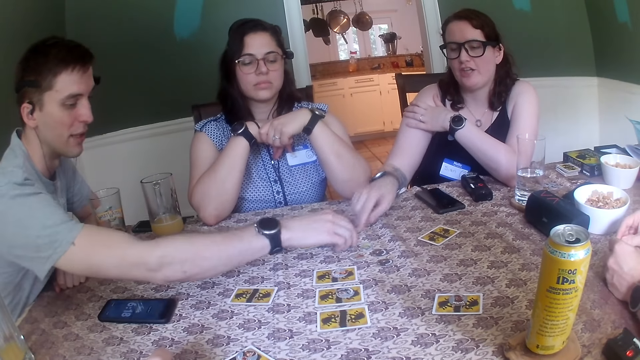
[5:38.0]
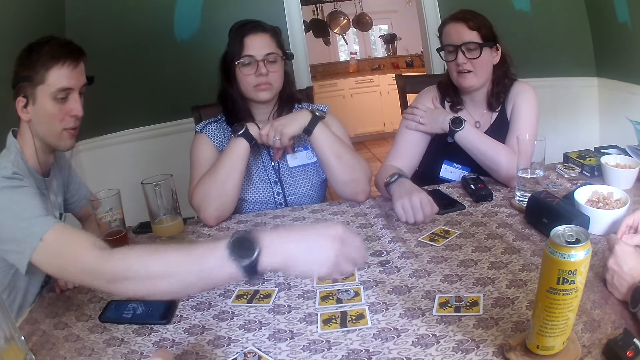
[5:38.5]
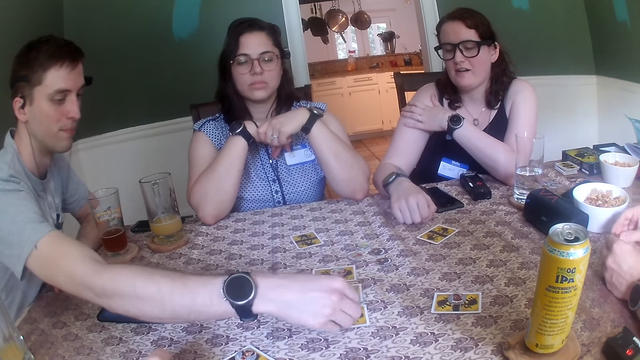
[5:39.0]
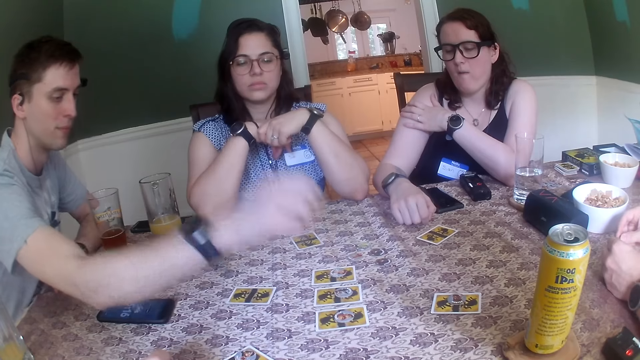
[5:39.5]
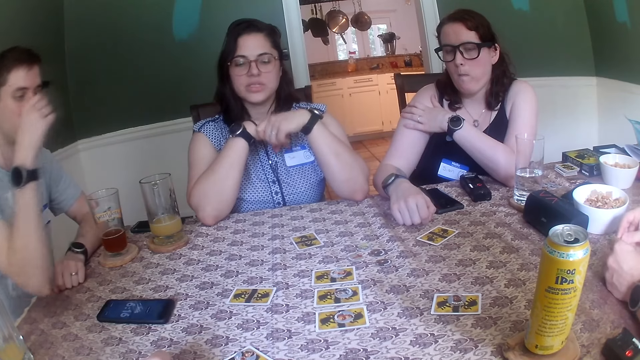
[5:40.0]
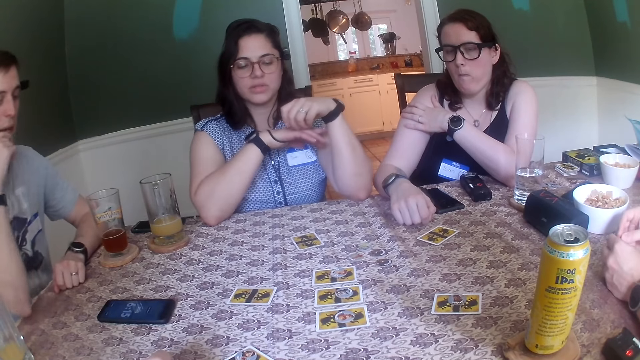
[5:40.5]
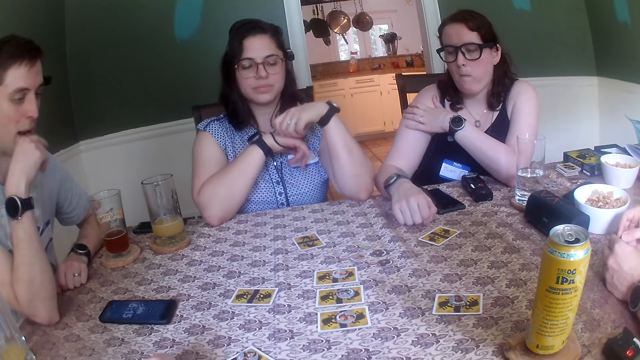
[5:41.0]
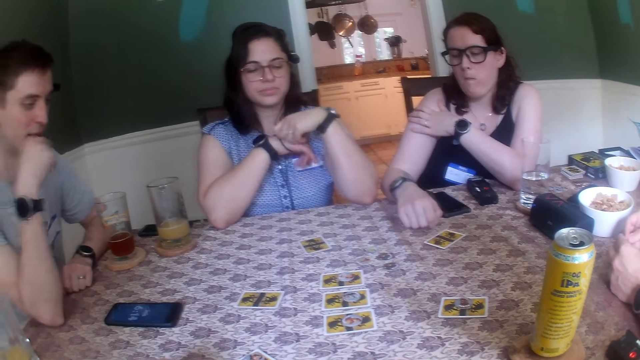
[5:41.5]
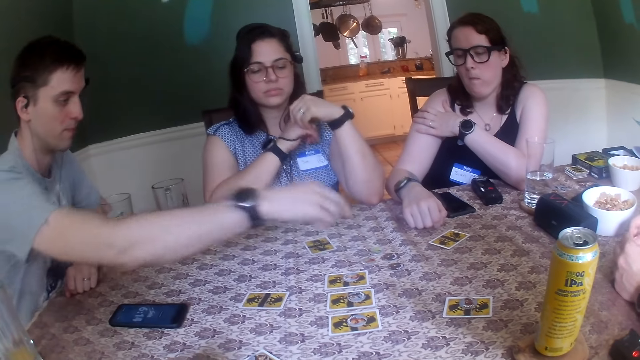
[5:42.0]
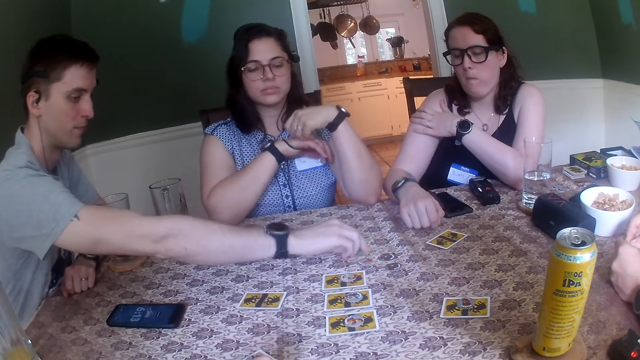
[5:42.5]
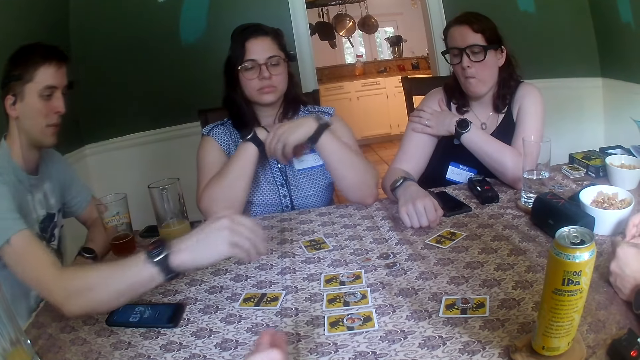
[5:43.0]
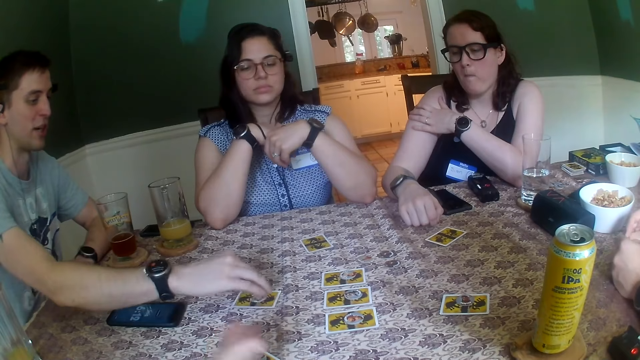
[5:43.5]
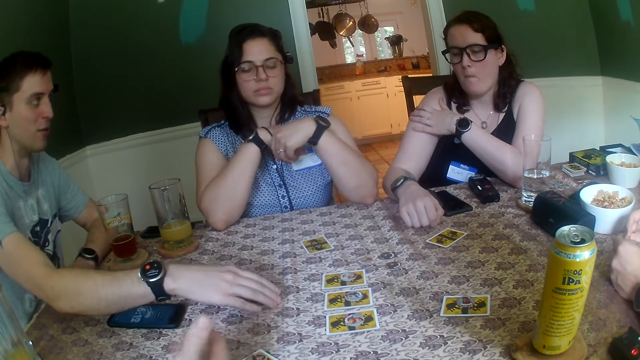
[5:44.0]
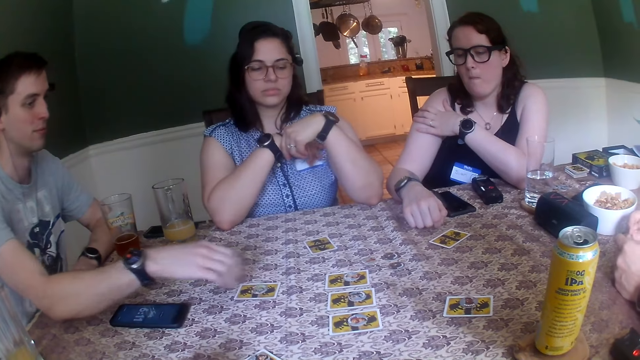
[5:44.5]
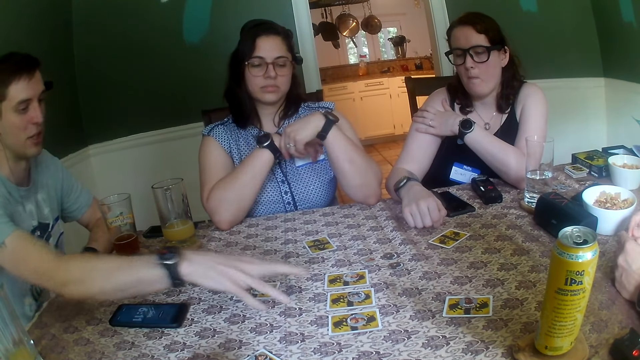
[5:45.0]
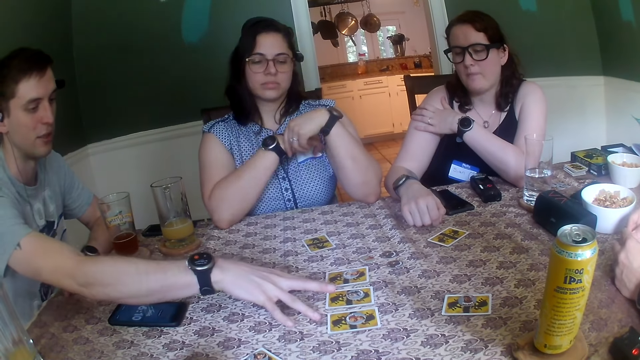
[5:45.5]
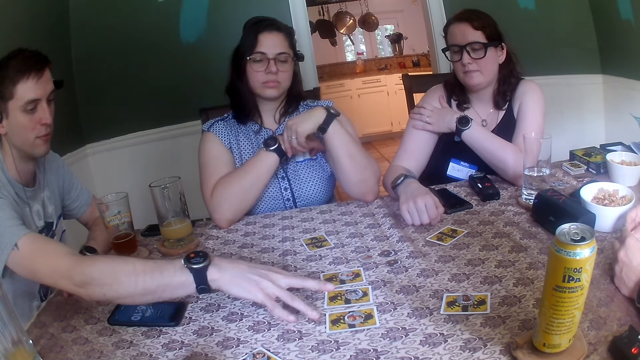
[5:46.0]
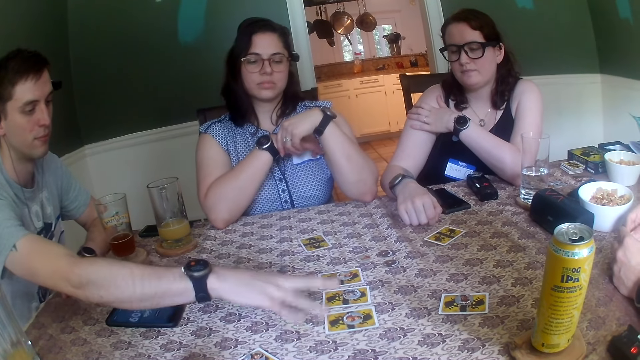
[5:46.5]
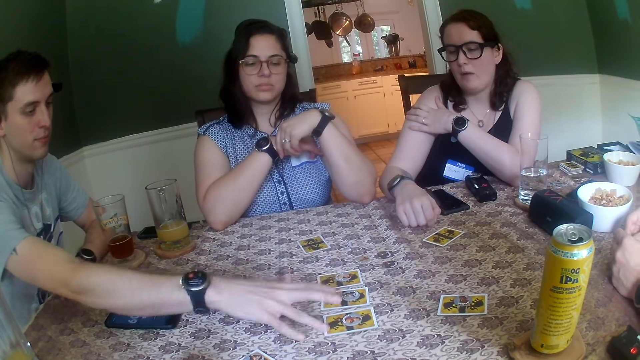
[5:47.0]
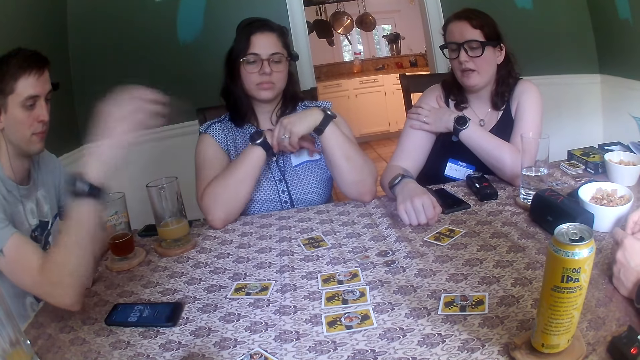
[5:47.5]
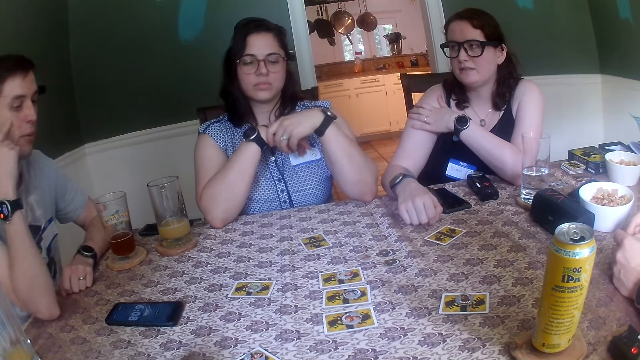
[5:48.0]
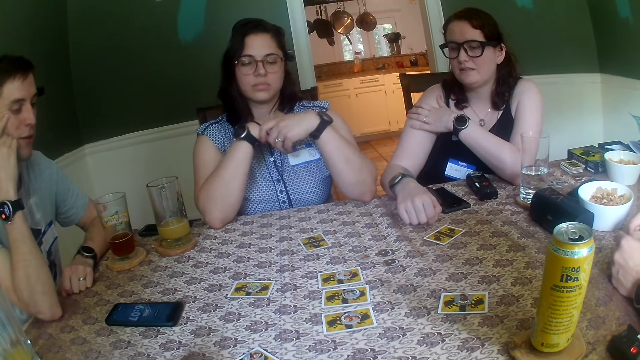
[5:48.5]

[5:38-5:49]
The man picks up a coin from the table with his right hand. The man drops the coin in his right hand on the table. The man points at the coin on the table. The man picks up the coin from the table with his right hand. The man drops the coin in his right hand on a card on the table. The man moves the card on the table with his right hand. The man points at three cards on the table with his right hand.

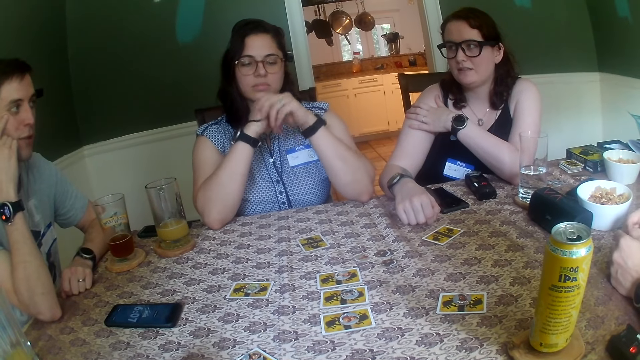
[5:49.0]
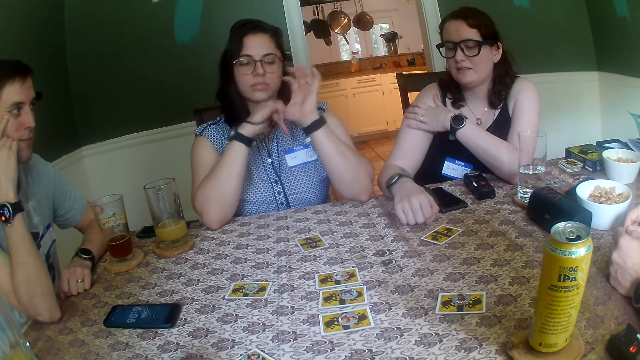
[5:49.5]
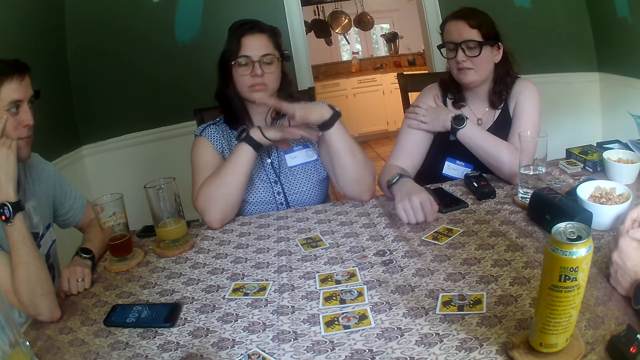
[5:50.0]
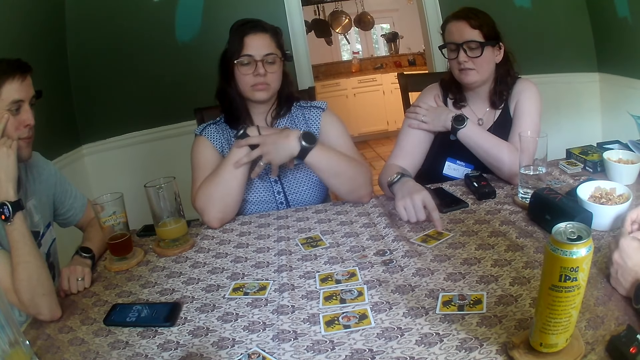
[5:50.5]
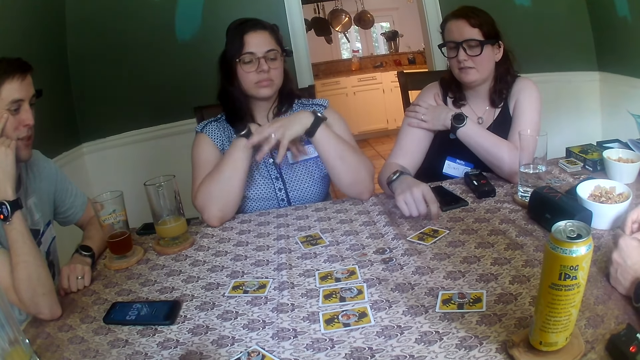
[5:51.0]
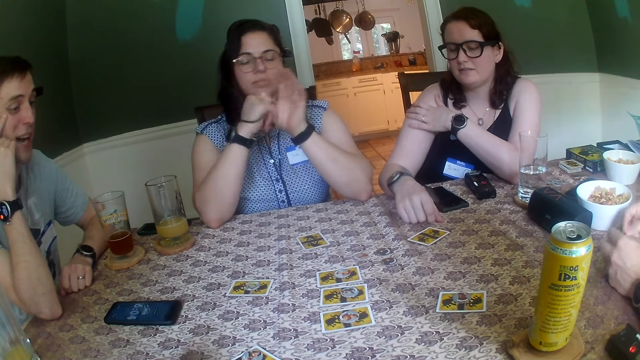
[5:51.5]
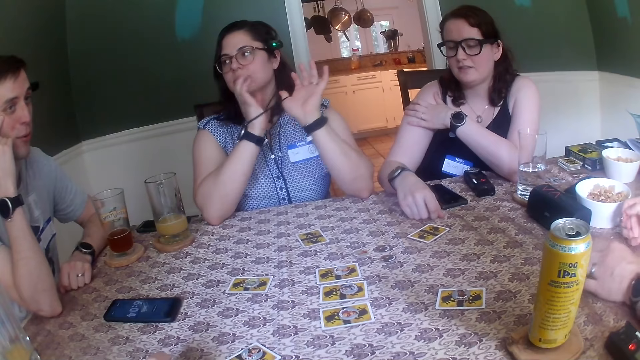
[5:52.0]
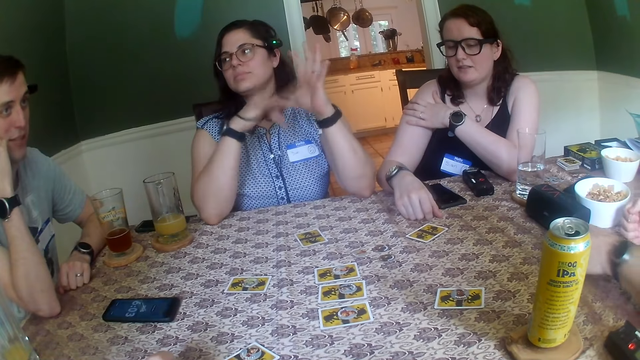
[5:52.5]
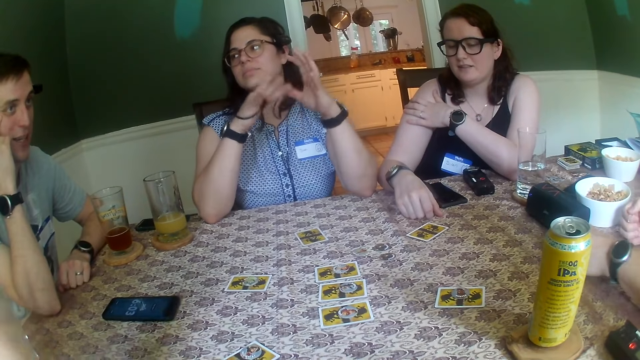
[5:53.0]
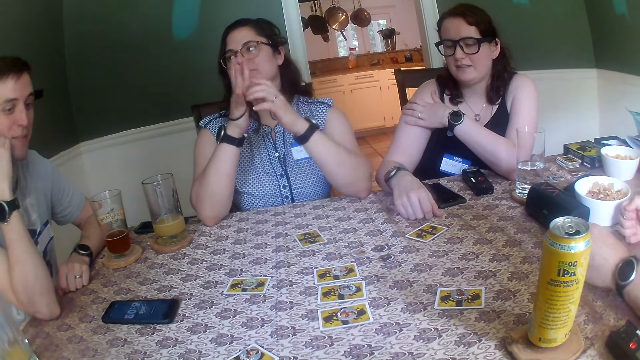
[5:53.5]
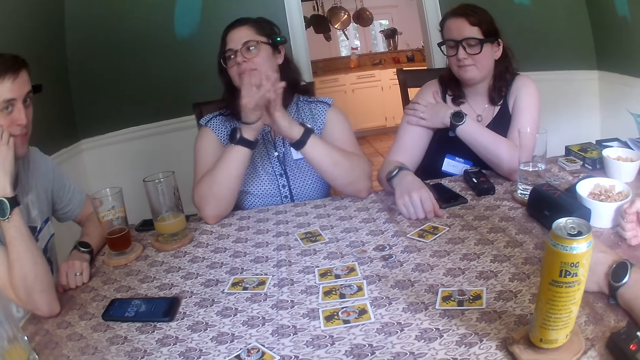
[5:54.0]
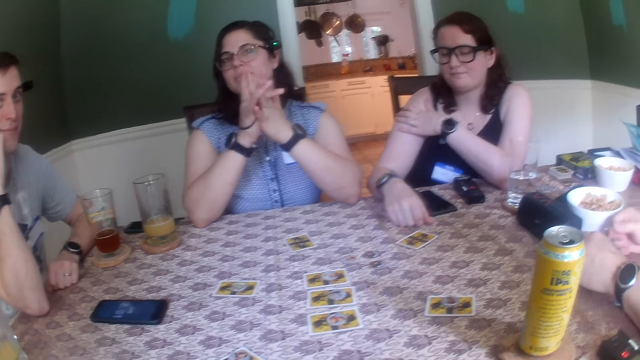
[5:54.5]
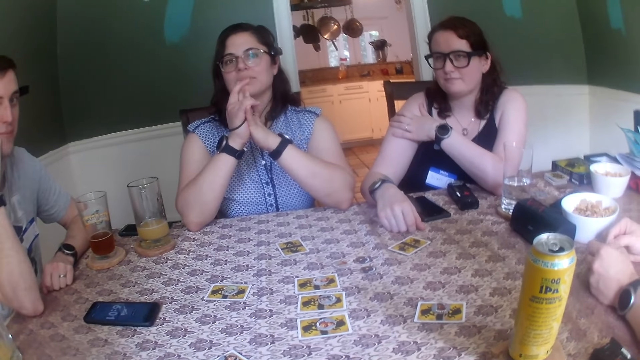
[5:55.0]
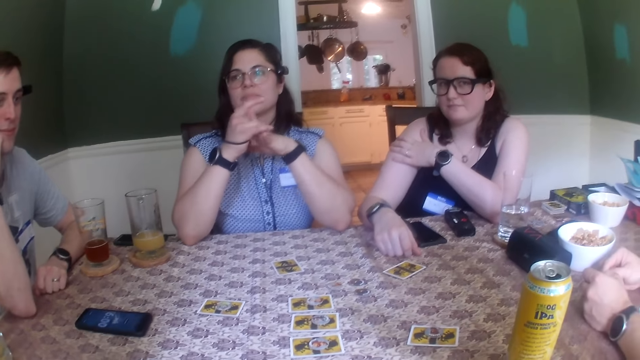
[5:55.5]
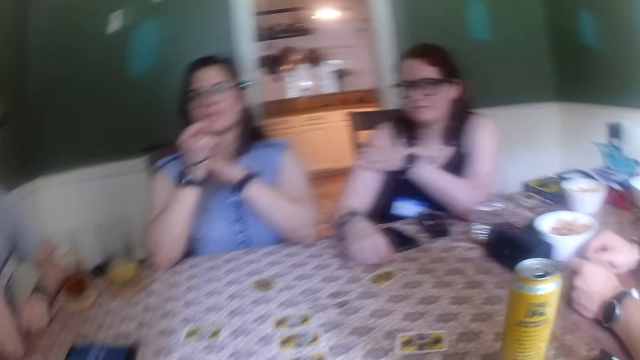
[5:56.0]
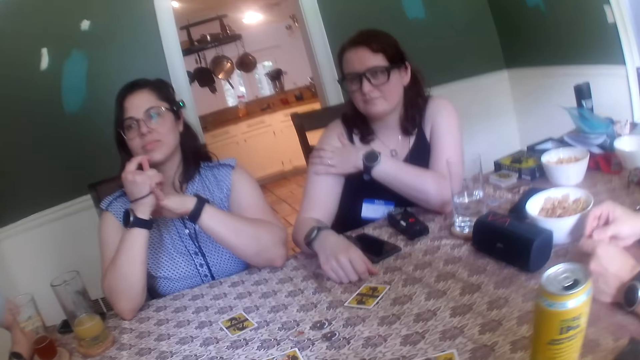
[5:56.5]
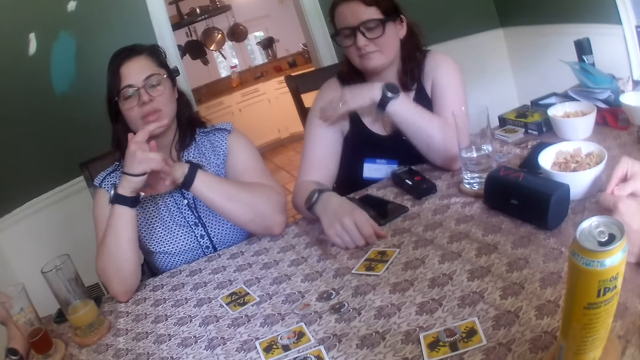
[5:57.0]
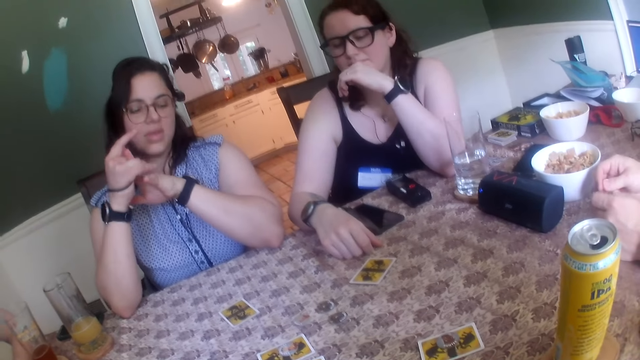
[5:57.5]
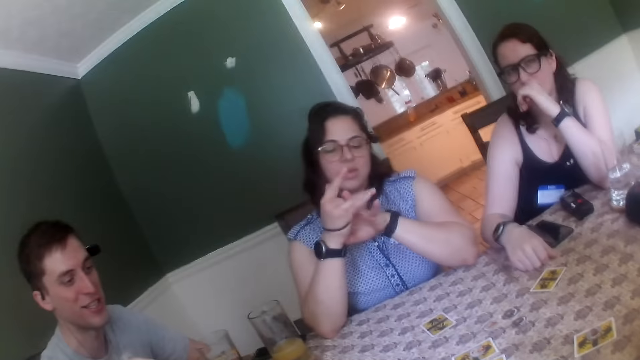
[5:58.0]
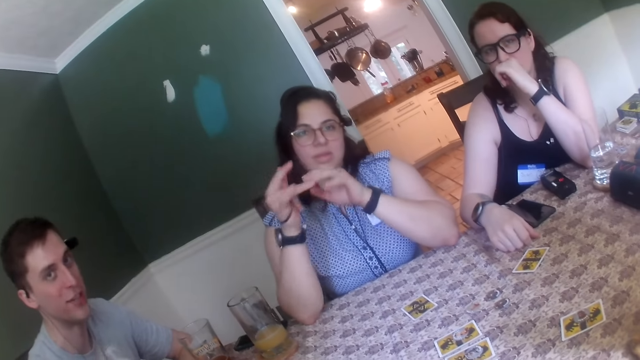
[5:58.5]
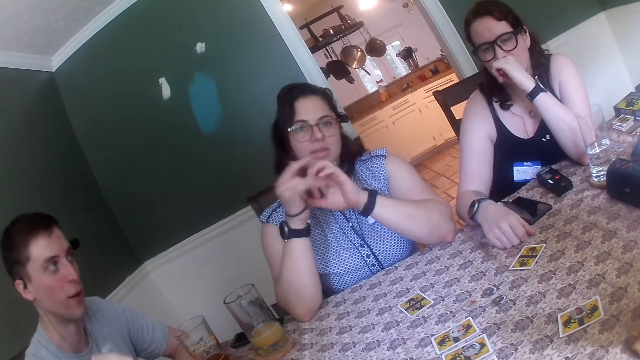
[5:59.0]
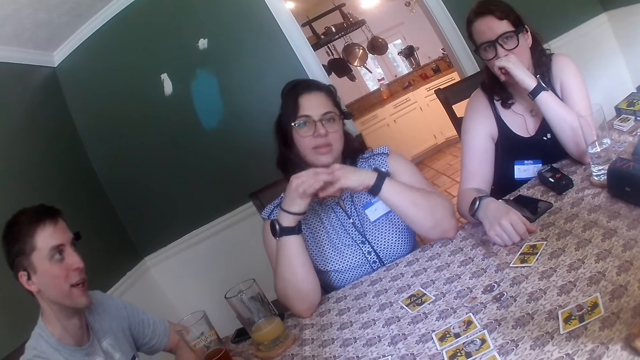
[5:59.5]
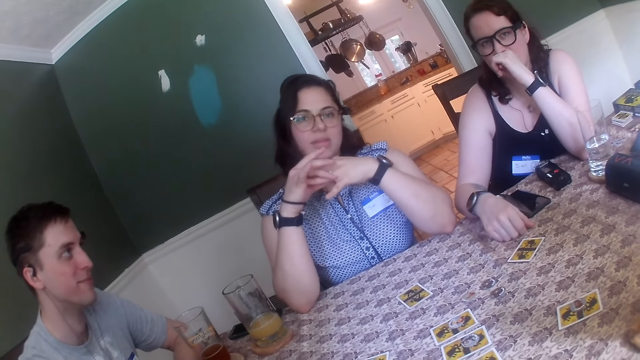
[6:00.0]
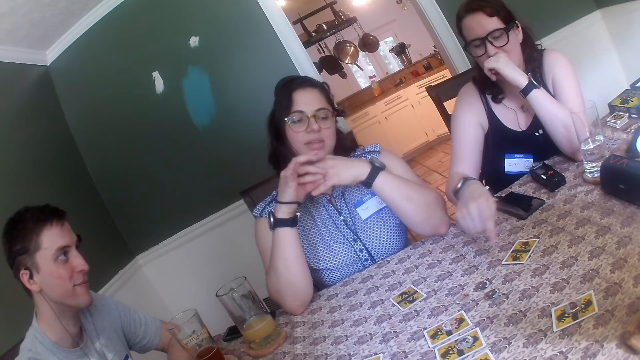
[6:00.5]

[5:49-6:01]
The woman moves a card on the table with her right hand.
